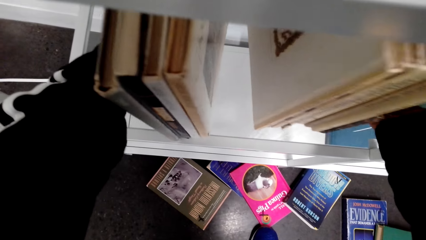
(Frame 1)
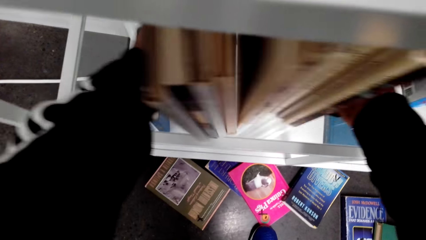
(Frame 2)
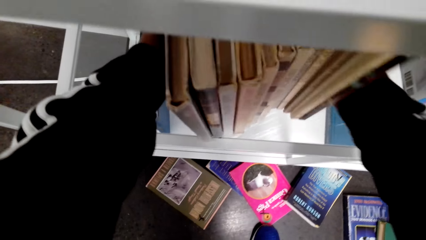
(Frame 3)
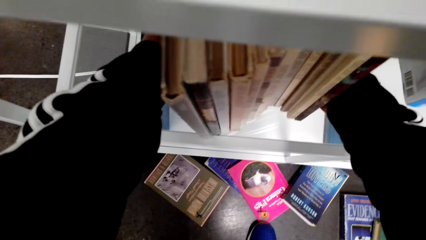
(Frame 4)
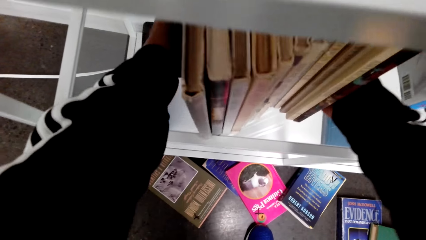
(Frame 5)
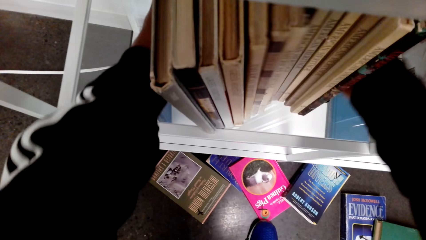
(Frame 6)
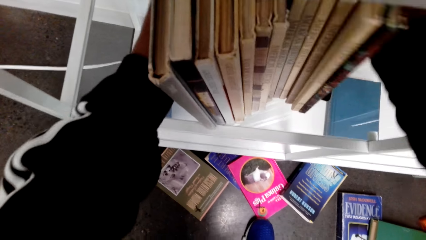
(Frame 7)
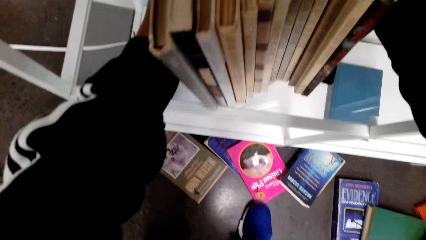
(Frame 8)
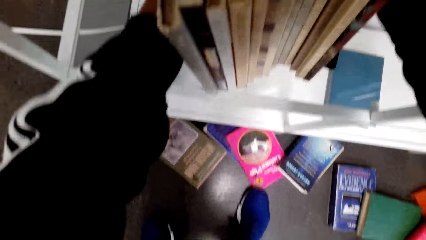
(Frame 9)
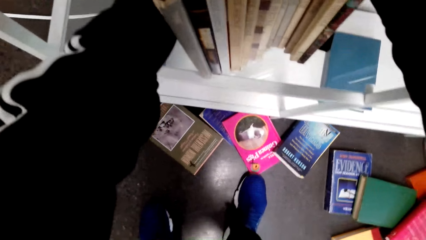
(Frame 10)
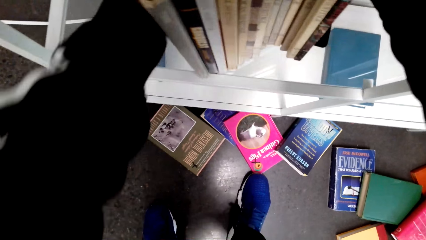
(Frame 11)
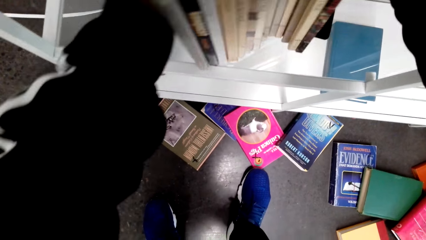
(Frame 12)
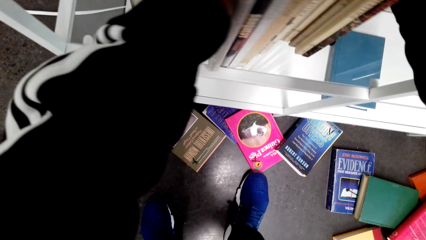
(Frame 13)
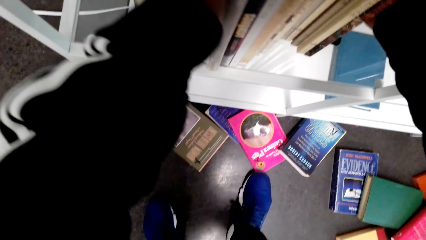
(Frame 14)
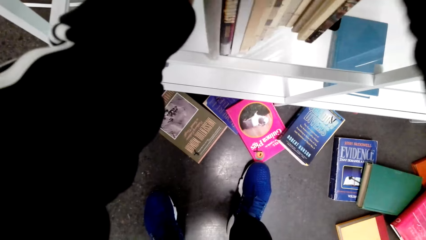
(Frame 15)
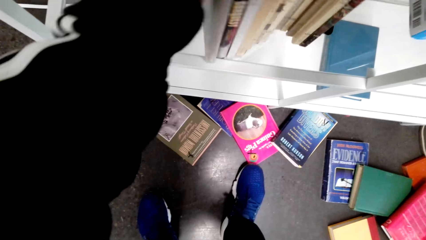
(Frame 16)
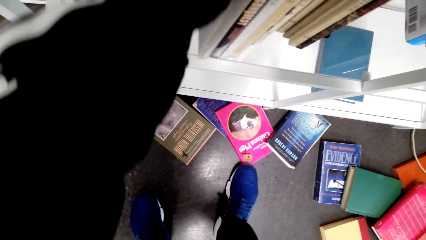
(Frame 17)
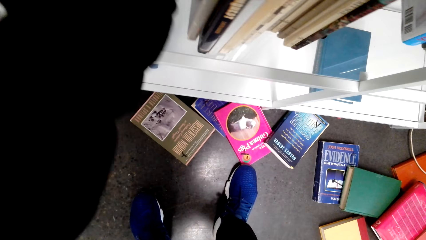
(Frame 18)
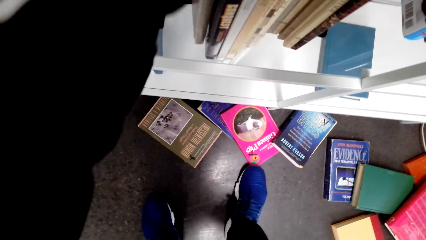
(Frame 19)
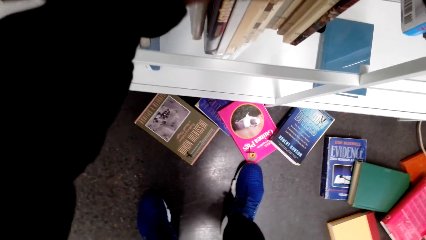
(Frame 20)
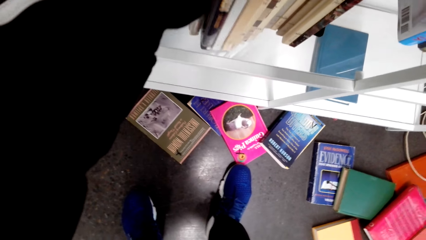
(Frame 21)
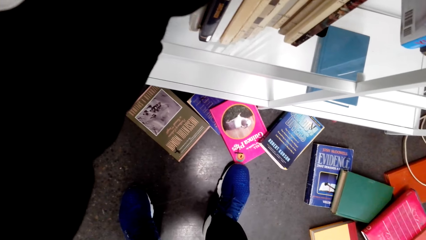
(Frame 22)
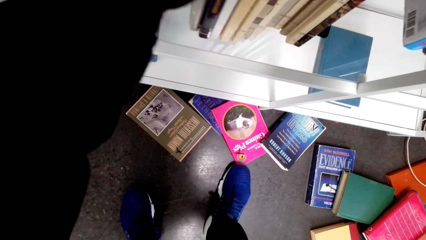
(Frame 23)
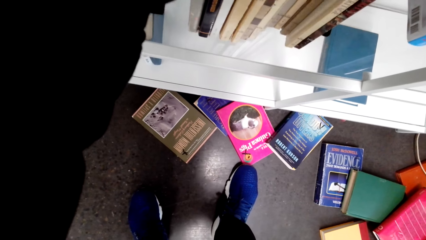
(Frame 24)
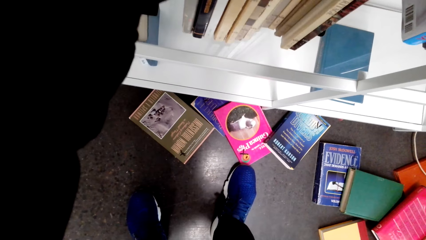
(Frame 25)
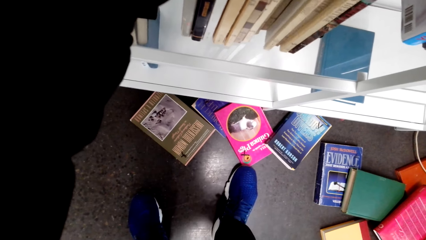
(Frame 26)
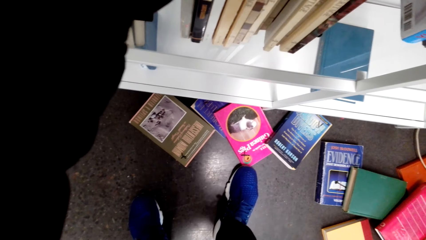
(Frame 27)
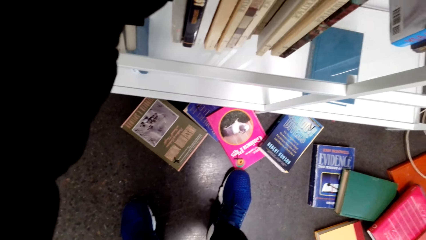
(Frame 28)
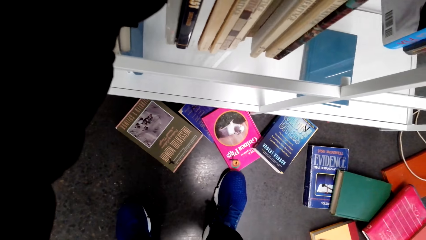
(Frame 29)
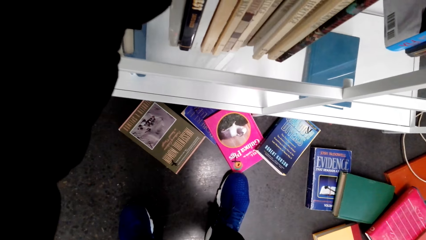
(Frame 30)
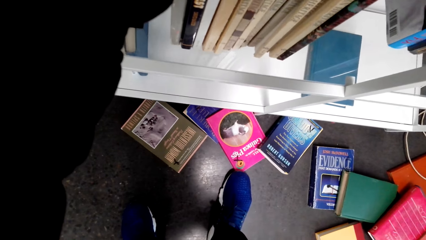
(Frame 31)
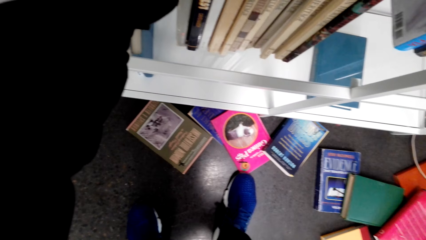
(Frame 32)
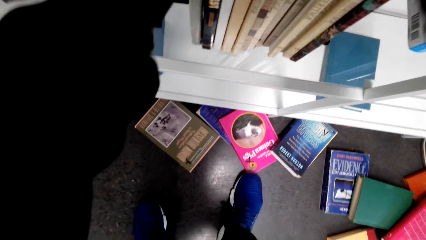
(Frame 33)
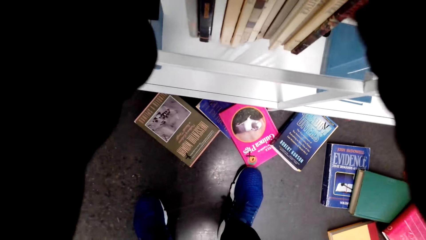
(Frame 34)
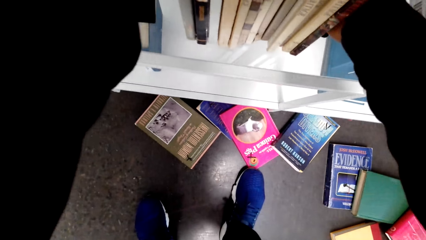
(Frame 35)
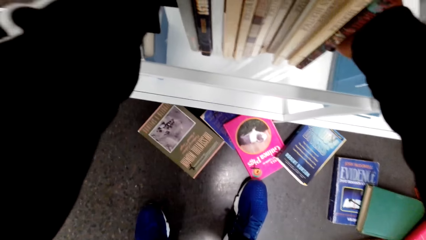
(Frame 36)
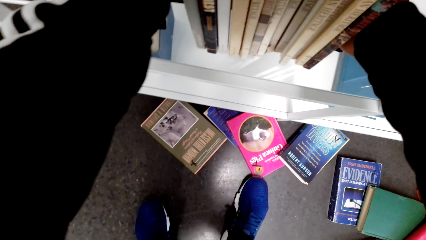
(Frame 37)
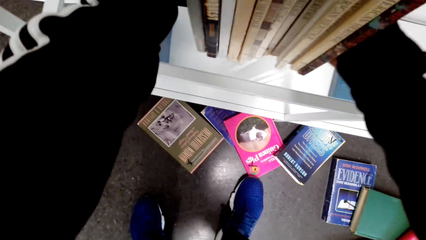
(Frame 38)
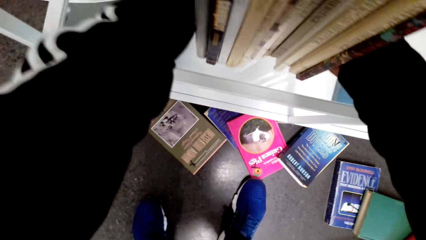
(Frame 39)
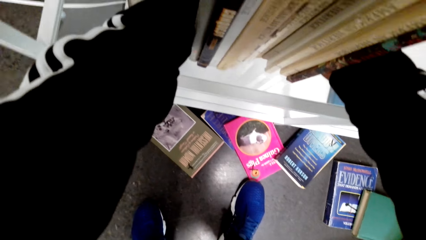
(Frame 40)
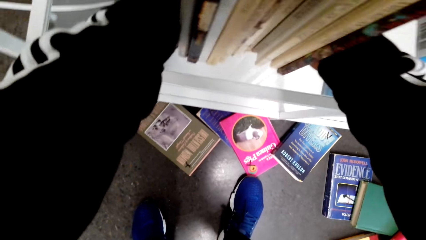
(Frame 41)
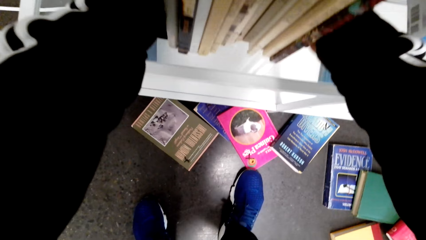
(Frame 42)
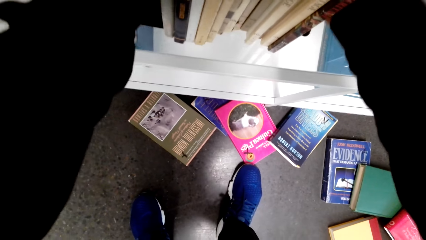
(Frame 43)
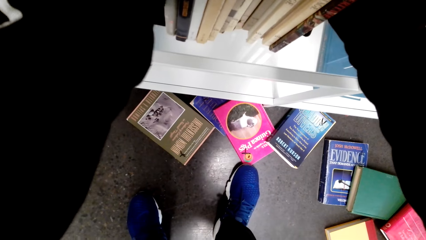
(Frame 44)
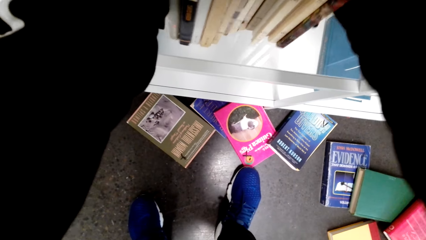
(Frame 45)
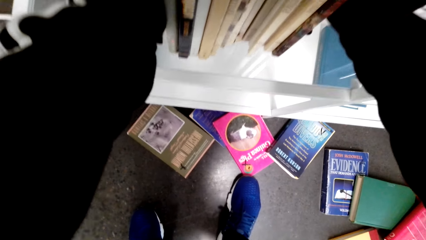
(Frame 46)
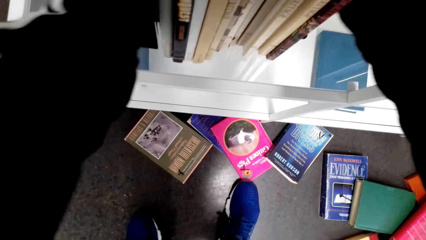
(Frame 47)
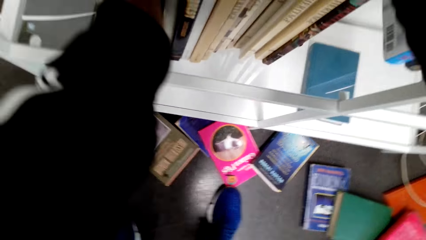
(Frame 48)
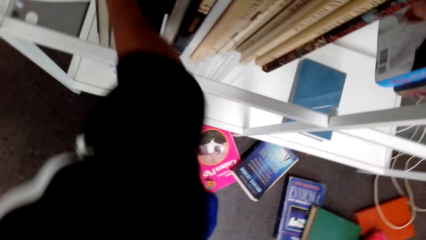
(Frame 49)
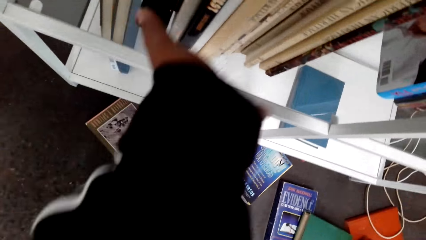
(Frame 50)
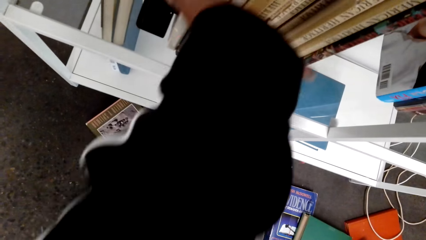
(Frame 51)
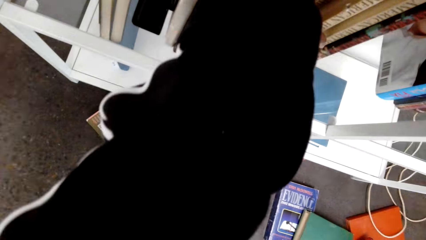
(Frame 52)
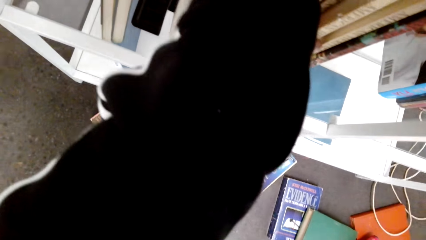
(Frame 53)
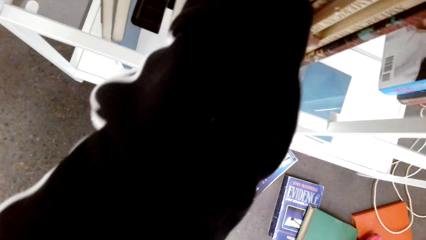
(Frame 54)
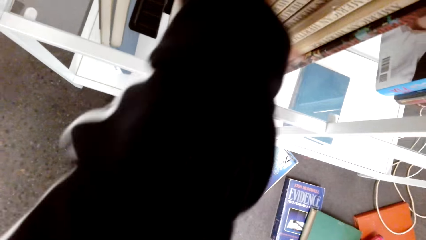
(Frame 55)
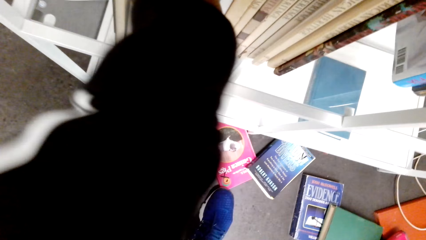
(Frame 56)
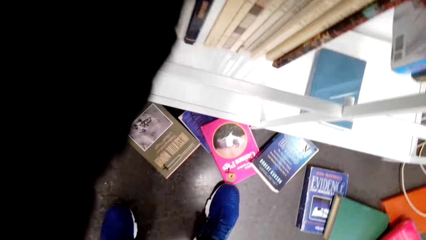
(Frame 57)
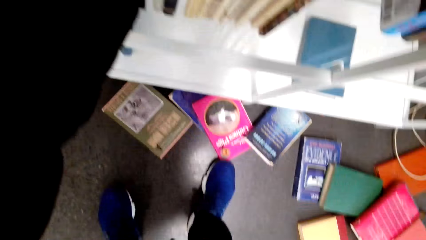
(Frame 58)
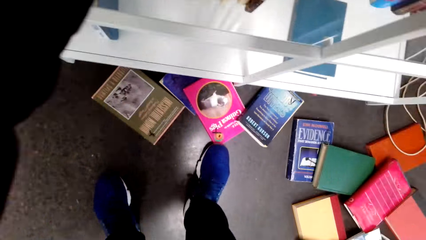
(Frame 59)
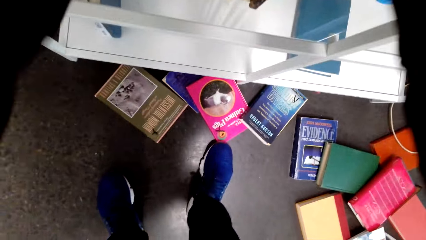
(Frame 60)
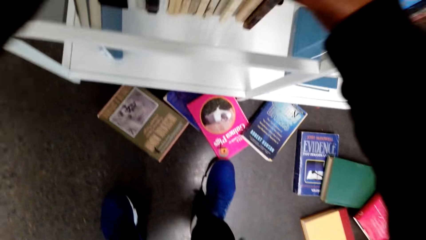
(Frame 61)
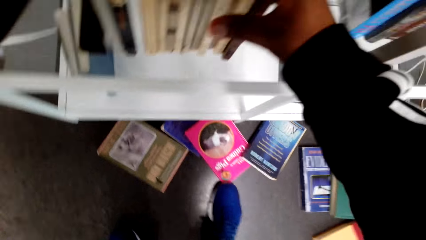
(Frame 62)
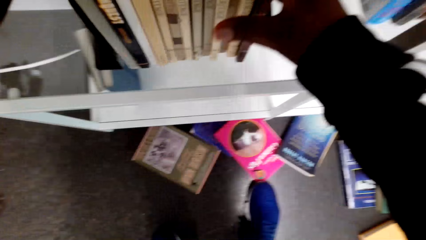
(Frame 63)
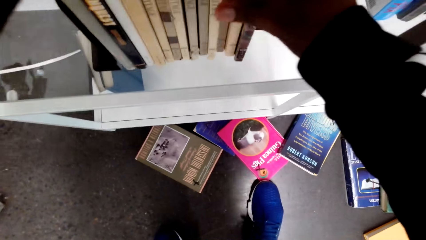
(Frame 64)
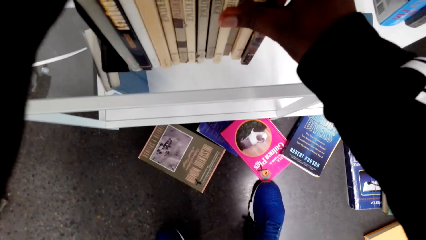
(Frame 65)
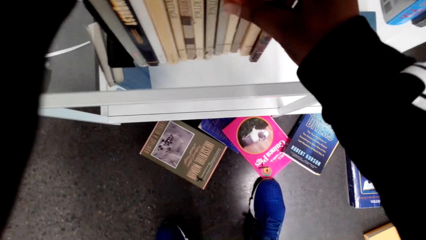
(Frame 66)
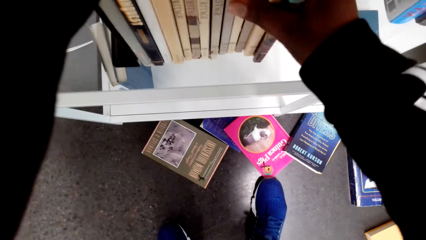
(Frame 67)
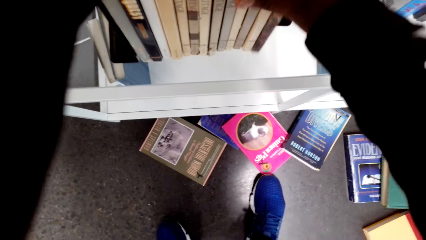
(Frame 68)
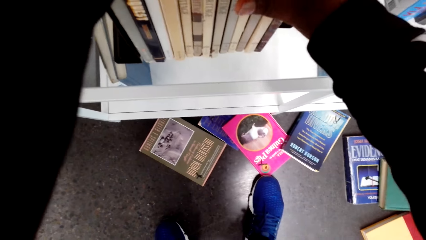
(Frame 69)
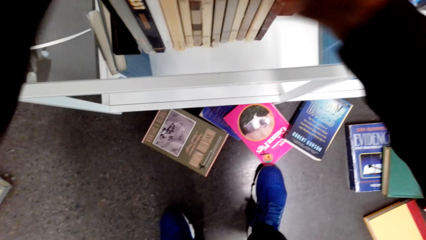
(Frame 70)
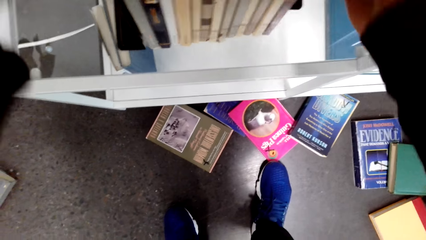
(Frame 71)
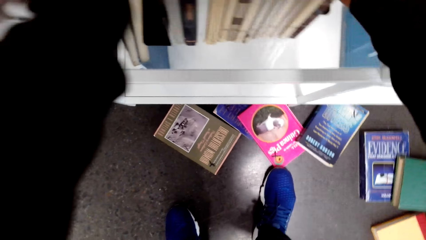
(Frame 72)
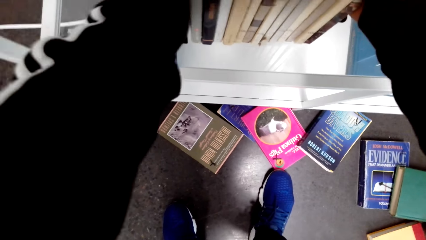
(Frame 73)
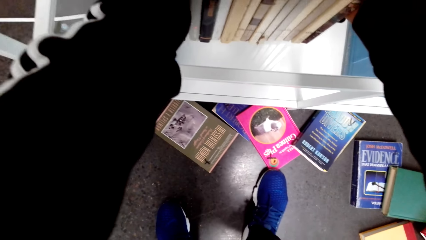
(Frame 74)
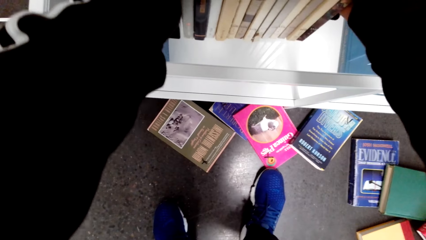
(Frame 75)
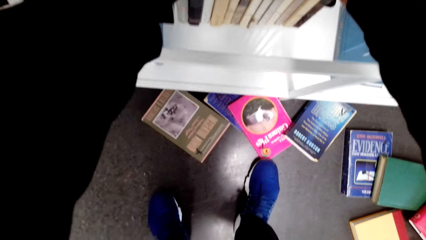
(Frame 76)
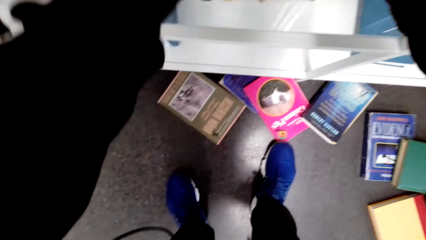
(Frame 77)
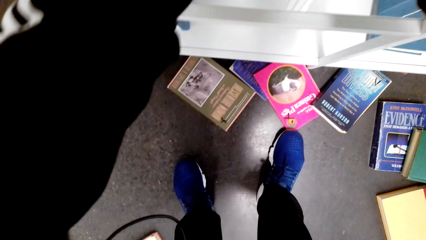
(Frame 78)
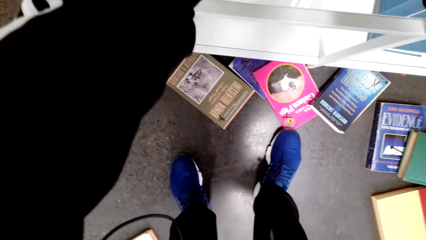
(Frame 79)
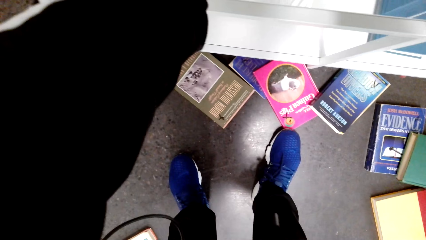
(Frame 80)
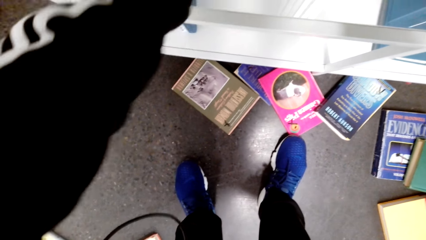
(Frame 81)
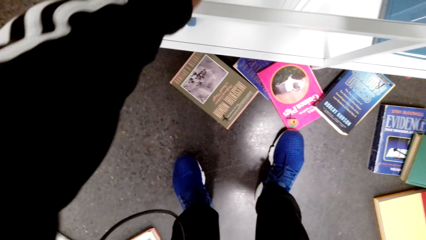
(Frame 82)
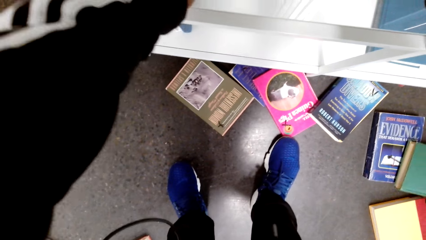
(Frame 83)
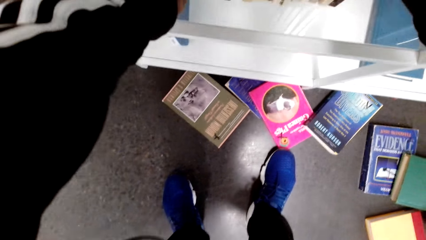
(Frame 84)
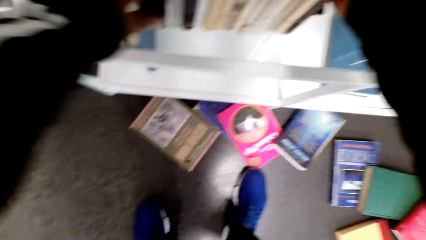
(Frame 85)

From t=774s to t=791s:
The camera wearer adjusts the books on the book holders.
